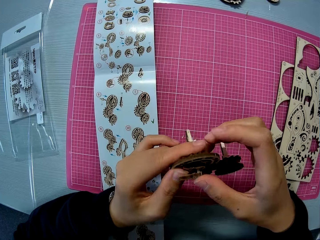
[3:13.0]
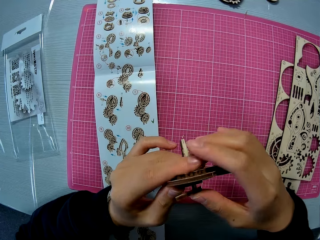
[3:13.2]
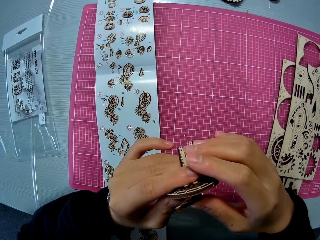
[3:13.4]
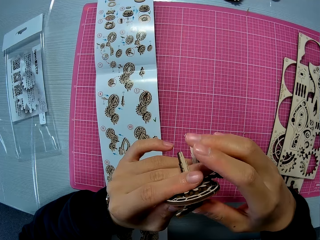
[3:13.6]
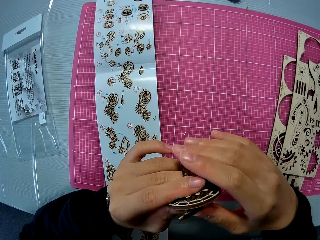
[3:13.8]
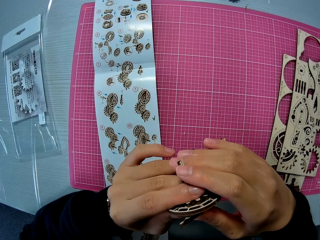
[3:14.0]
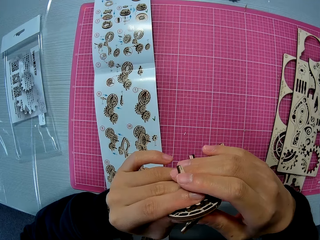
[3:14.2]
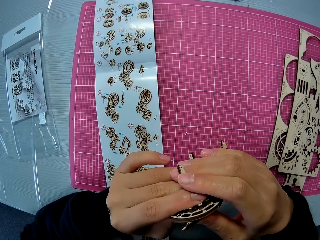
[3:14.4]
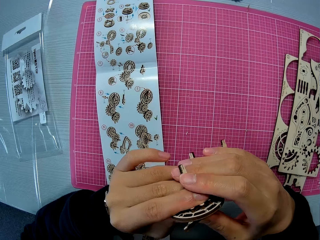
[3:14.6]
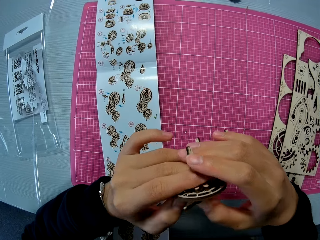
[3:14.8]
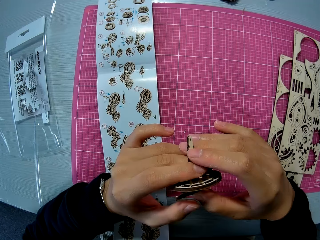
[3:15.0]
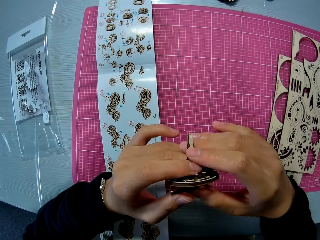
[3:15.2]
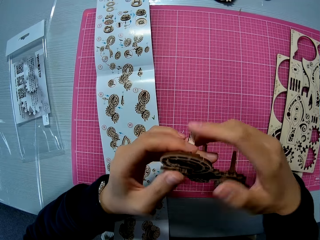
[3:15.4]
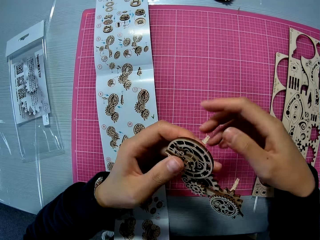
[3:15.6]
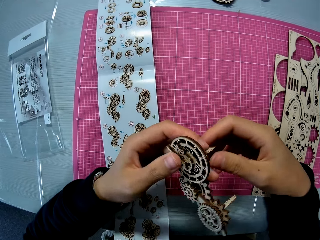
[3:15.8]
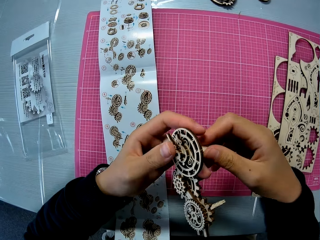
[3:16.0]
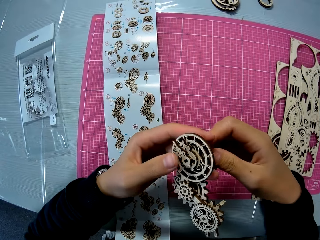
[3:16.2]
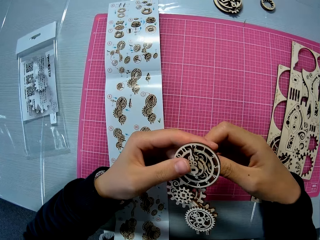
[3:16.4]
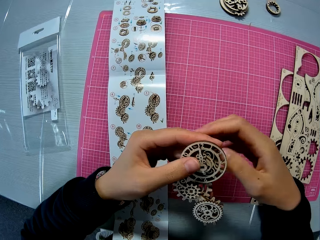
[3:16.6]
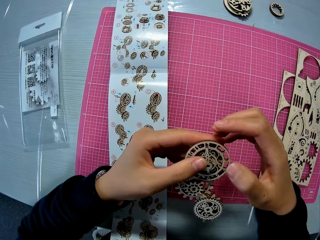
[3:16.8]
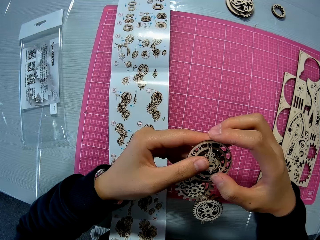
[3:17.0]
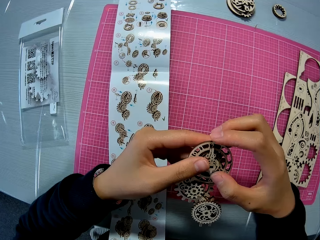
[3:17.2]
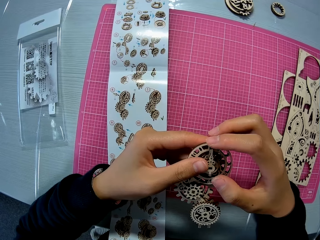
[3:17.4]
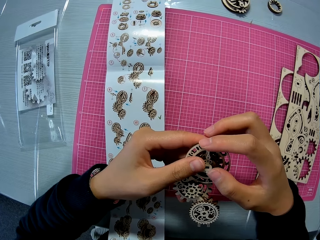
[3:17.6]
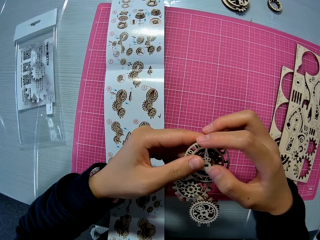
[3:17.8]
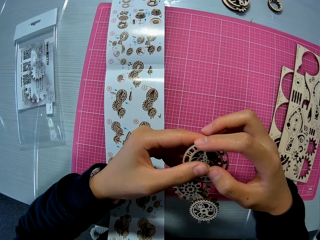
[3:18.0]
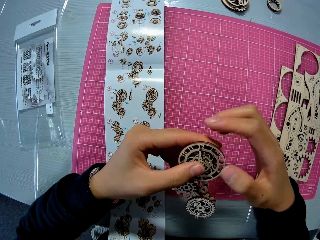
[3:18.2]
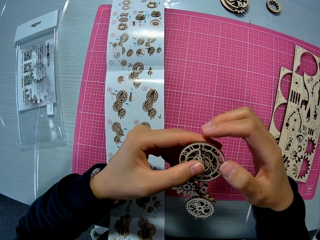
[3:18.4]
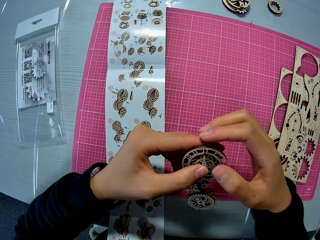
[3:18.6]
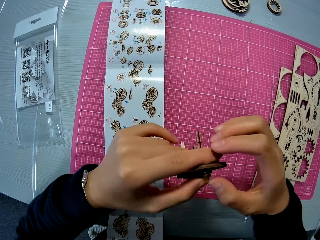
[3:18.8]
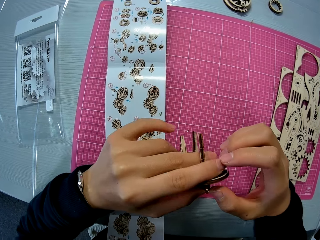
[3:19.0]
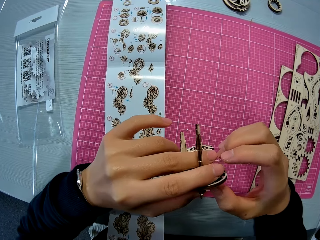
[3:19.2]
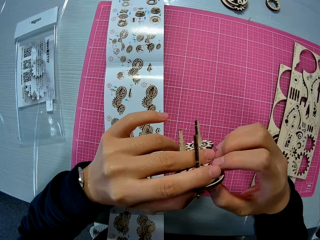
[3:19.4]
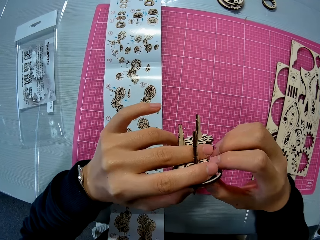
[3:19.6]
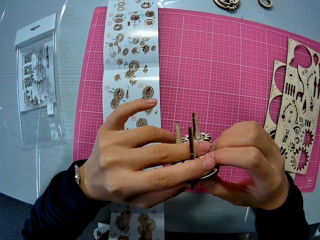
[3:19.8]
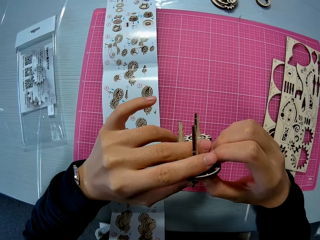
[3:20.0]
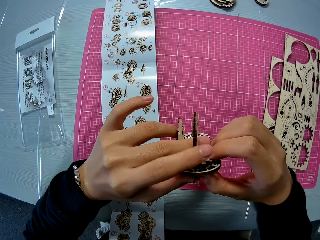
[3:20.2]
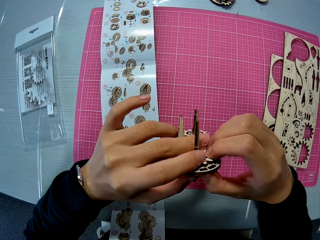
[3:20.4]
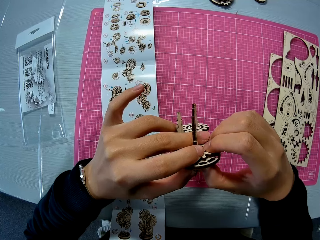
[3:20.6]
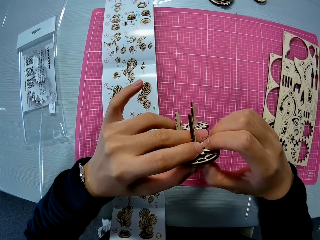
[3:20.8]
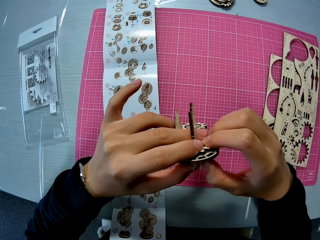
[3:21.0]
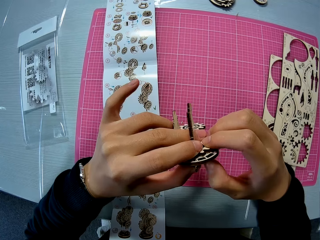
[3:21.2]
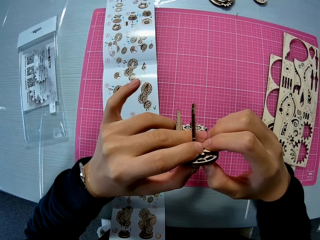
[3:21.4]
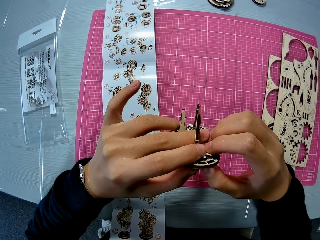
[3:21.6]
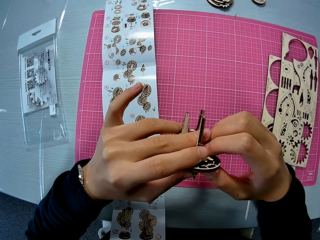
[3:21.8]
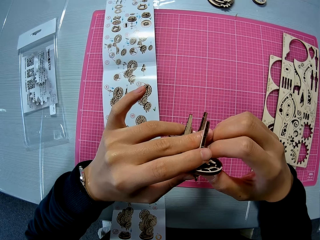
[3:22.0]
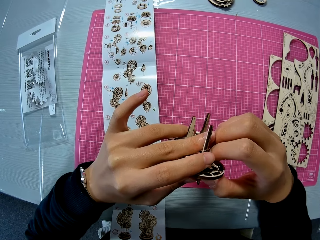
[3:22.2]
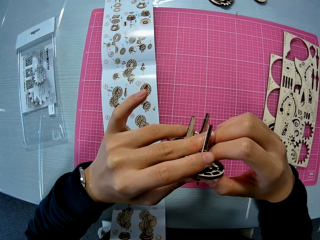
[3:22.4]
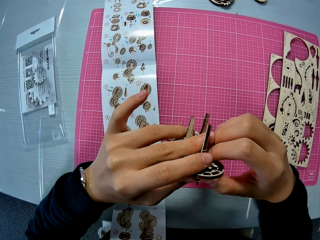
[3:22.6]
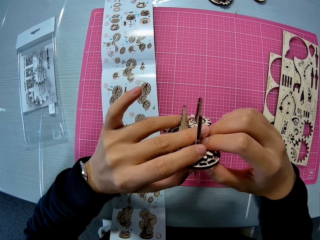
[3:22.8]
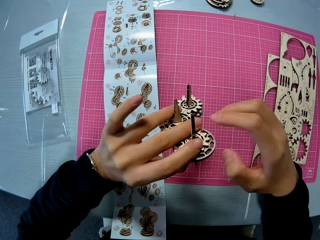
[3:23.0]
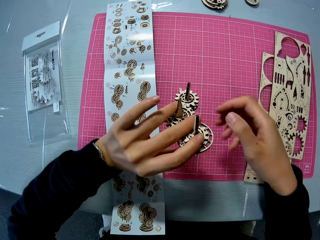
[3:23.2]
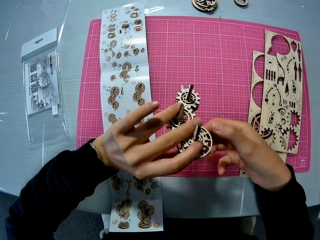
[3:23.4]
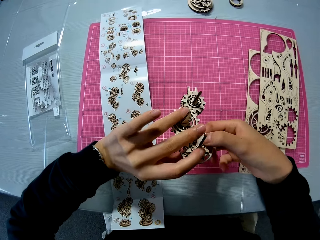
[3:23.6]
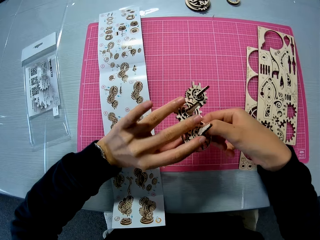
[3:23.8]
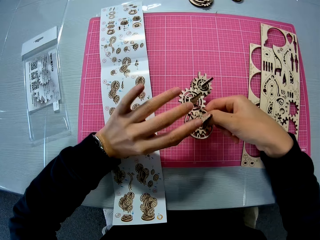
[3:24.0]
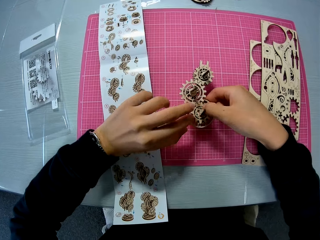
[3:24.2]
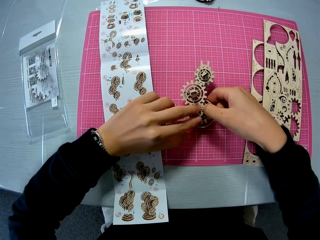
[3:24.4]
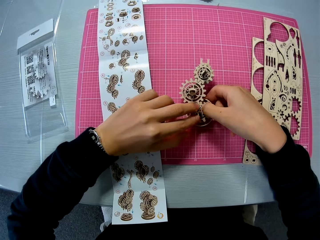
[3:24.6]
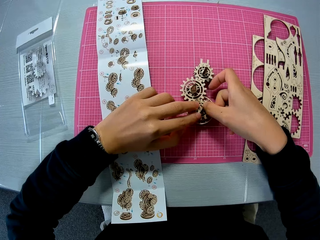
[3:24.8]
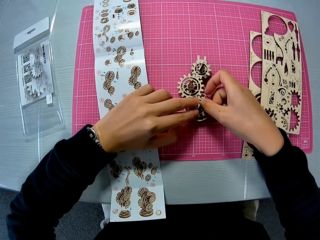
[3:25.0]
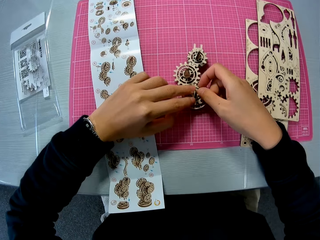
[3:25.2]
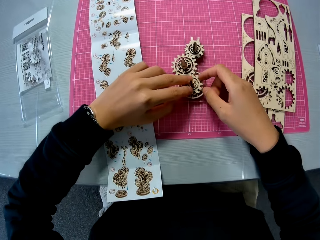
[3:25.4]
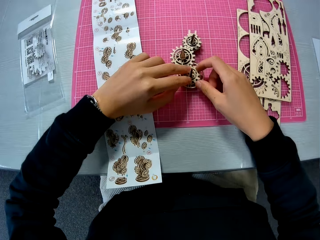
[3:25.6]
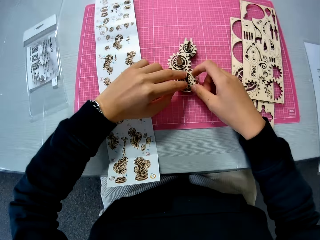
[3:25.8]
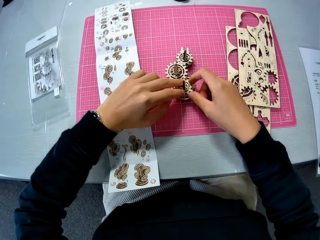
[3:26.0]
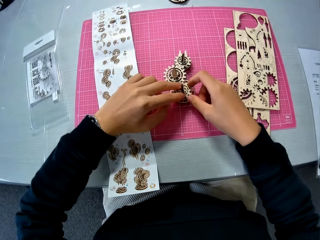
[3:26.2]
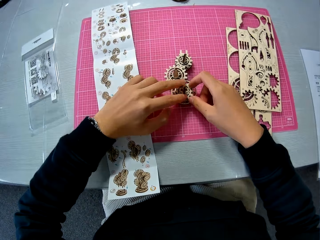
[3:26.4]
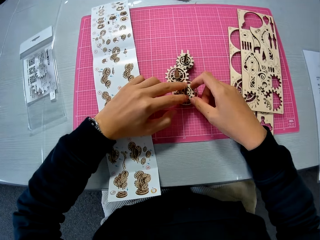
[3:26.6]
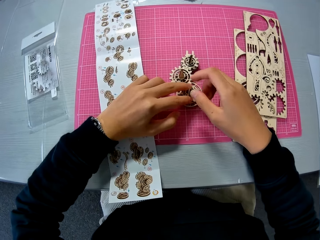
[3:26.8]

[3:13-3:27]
The camera wearer joins the model piece. He turns the model pieces. He refers to the laser cut wood craft kit manual. He turns the model pieces. He touches a model piece. He turns the model pieces. He joins the model piece. He turns the wooden mechanical model in his hands. He drops the wooden mechanical model on the table mat. He checks the wooden mechanical model on the table mat.

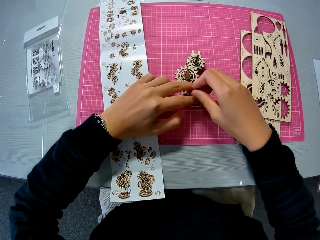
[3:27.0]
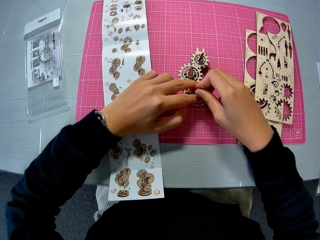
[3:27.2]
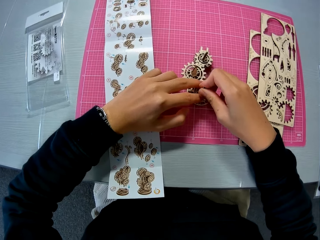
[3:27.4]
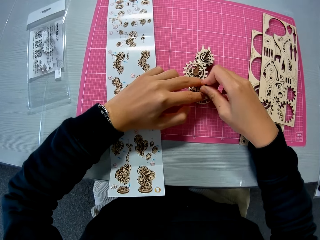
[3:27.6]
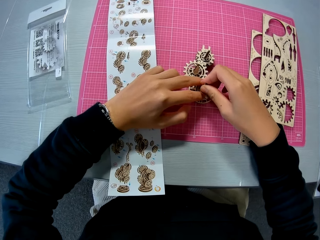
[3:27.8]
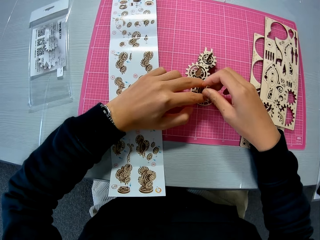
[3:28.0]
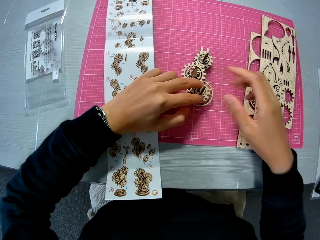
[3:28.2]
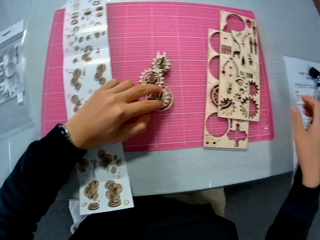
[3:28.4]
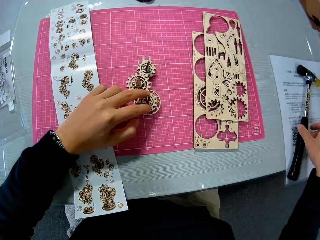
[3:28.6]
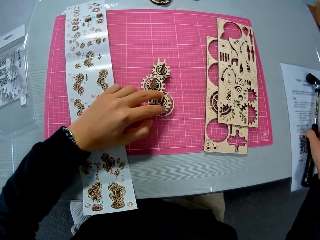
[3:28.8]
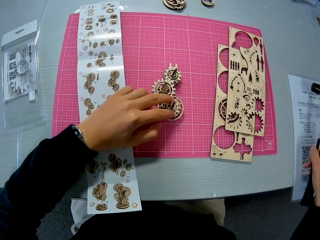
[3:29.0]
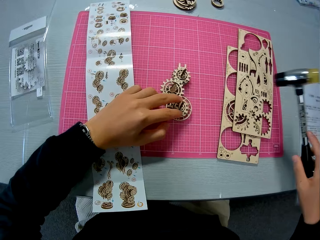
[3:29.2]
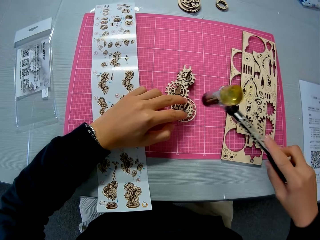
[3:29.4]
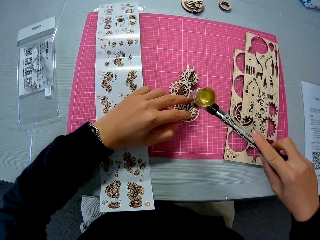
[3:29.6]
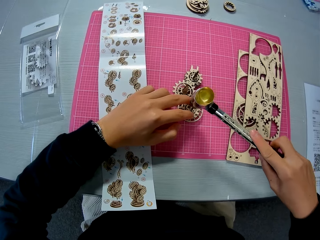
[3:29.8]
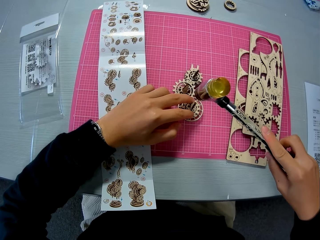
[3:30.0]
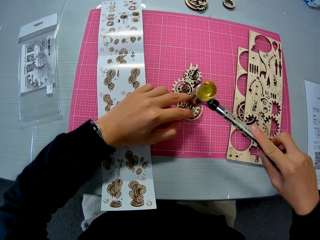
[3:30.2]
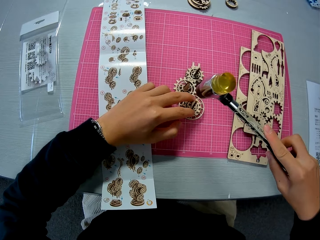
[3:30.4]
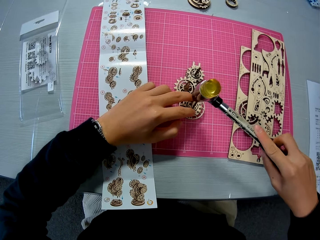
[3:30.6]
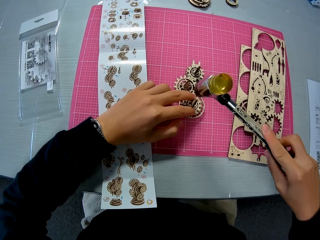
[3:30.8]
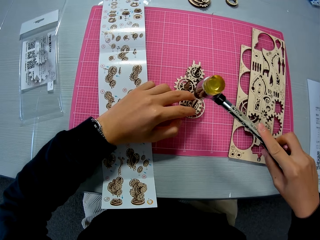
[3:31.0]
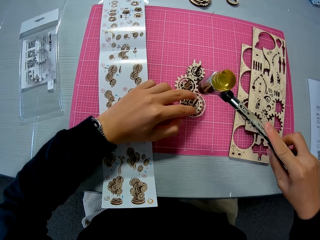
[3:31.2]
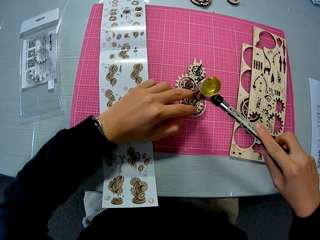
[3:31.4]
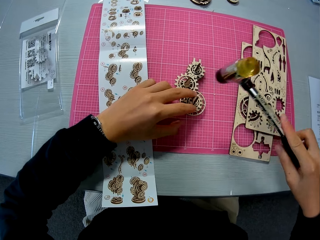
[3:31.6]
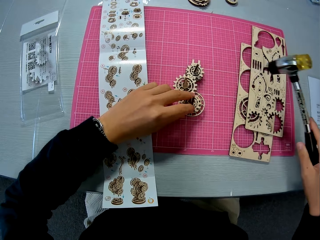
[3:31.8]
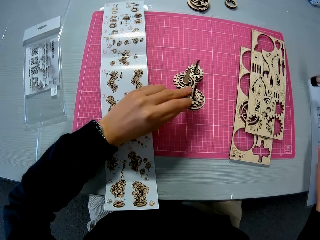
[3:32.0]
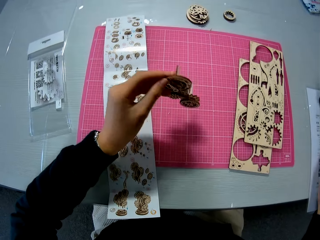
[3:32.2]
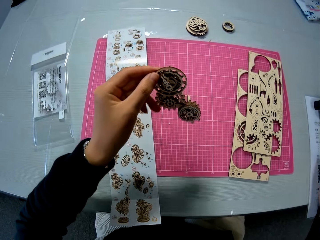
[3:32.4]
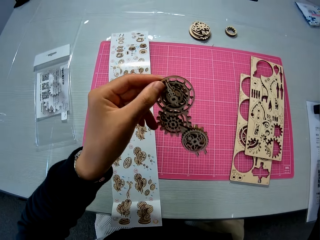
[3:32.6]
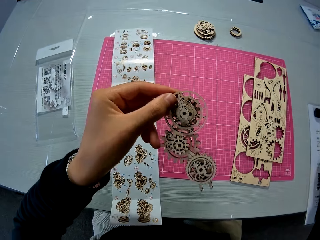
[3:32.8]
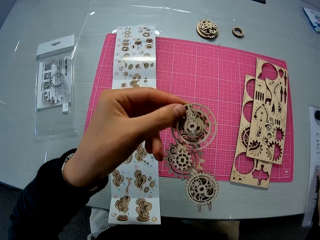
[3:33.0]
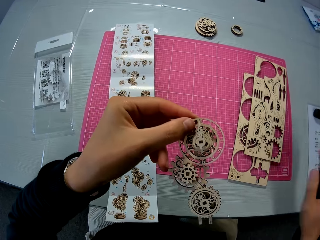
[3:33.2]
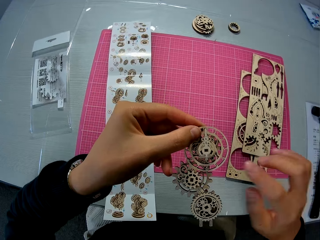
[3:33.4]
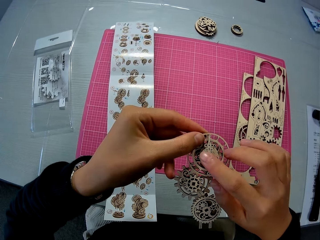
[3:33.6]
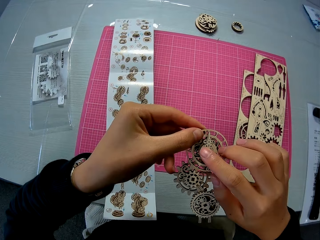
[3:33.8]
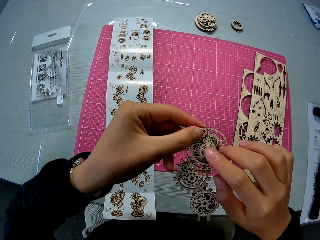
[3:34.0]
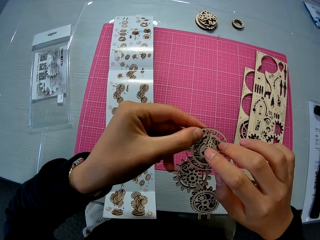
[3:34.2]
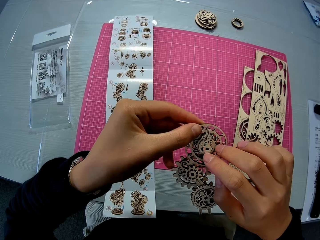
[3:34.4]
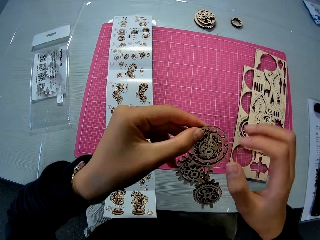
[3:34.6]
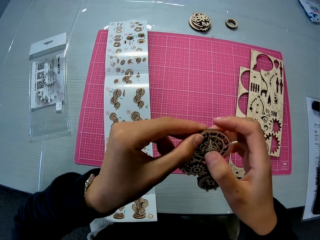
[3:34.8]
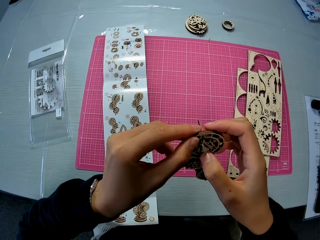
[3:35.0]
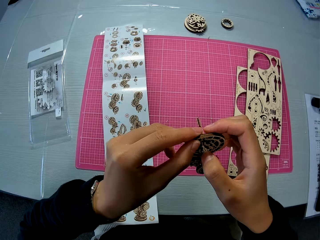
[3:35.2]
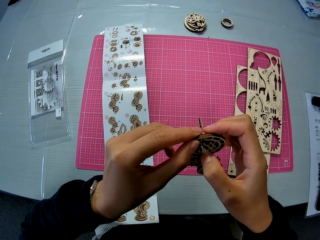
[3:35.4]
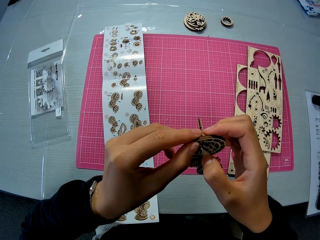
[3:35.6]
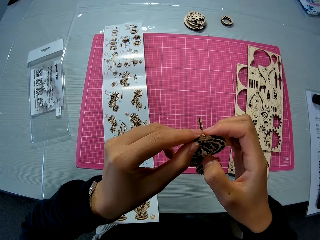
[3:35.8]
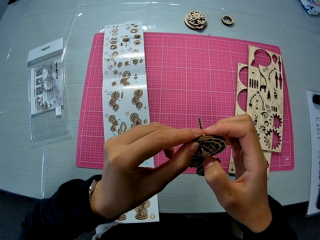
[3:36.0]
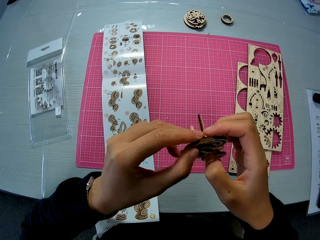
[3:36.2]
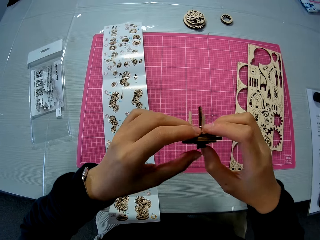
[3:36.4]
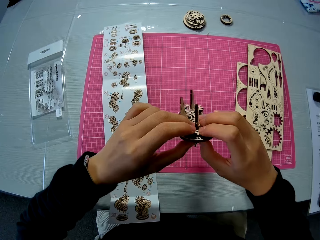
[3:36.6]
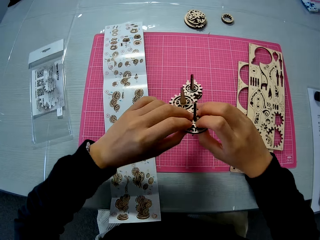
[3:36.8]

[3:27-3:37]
The camera wearer shakes a model piece with his right hand. He picks up the soft tip hammer from the table. He hits the wooden mechanical model on the table mat with the hammer. He lifts up the wooden mechanical model from the table mat. He drops the hammer on the table. He checks the wooden mechanical model in his hands. He touches a model piece.
